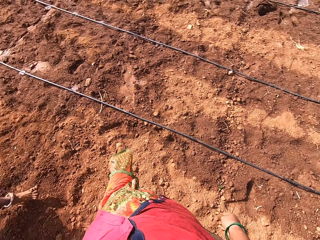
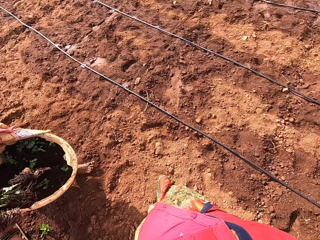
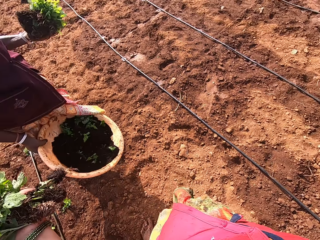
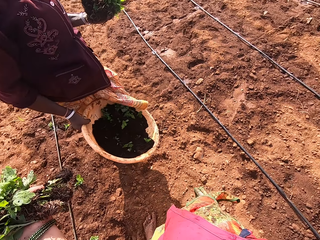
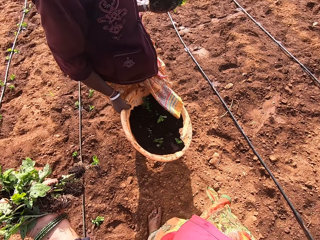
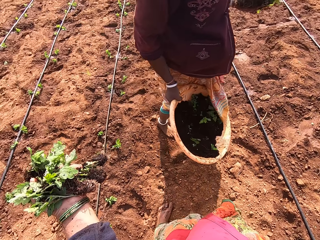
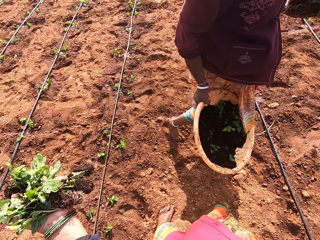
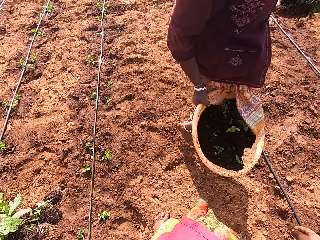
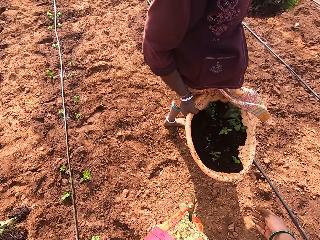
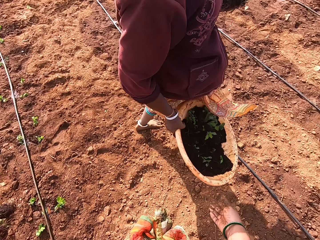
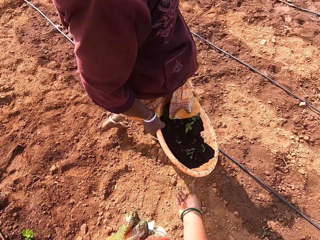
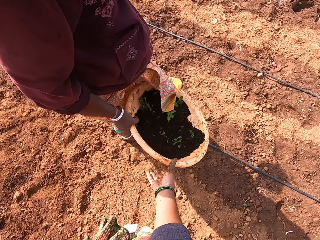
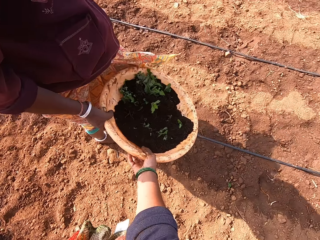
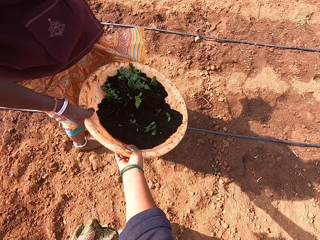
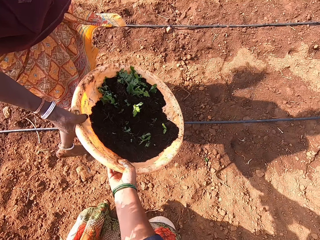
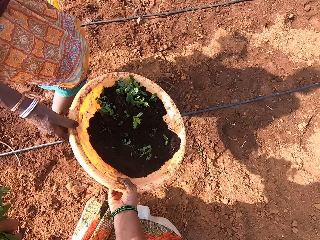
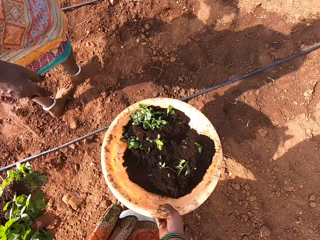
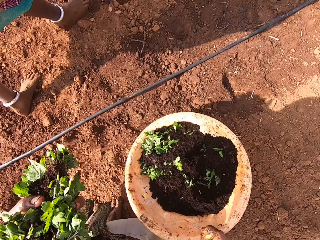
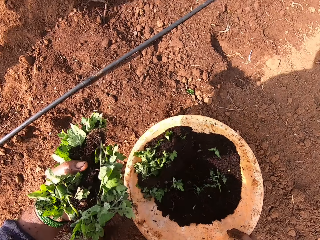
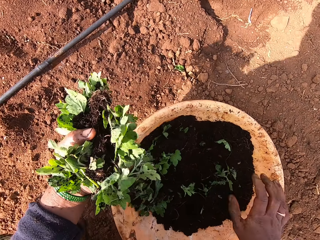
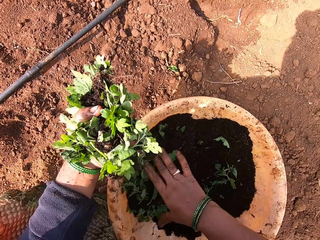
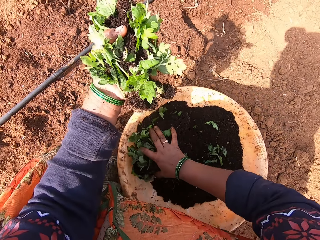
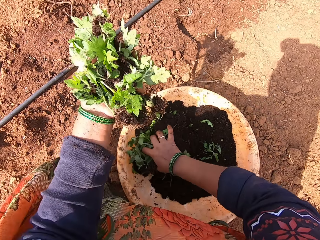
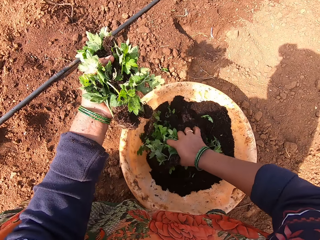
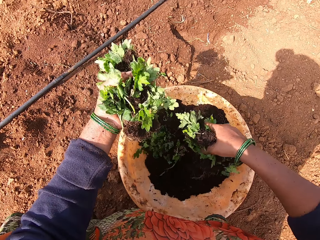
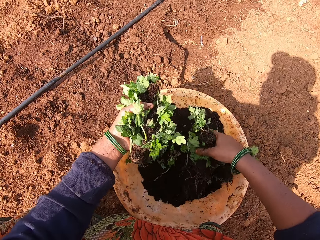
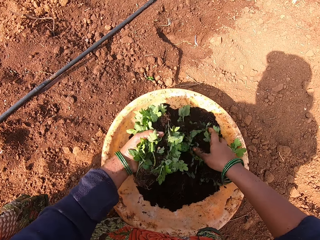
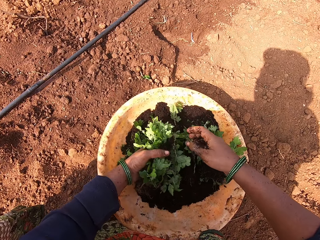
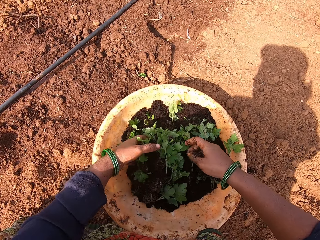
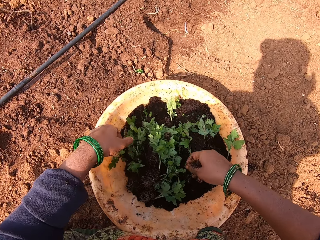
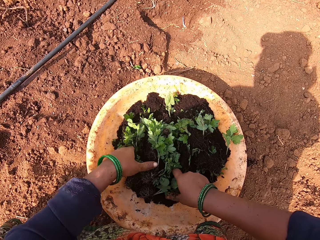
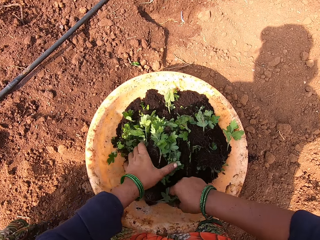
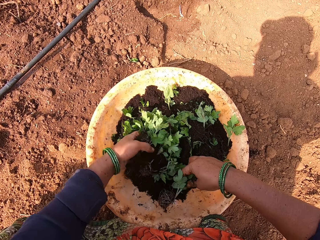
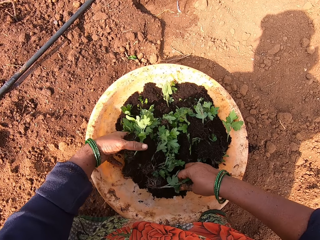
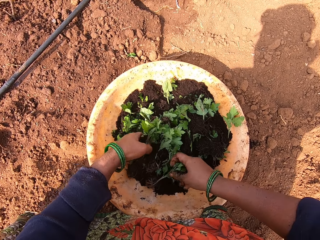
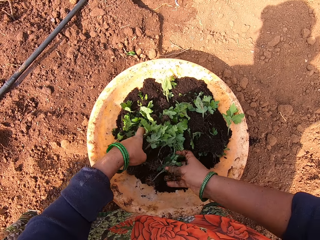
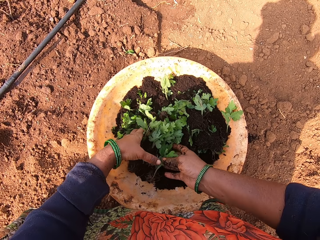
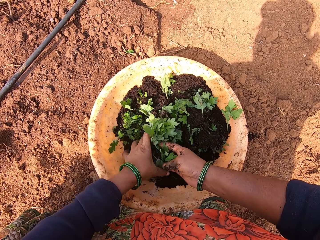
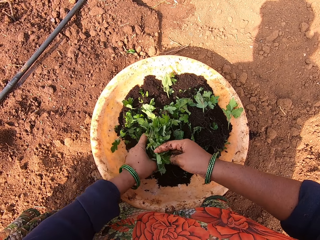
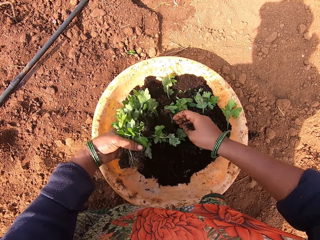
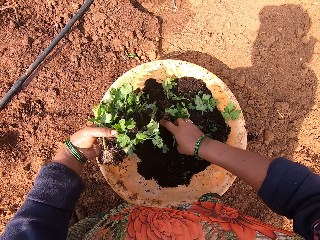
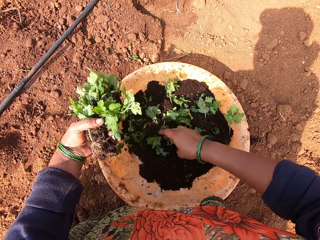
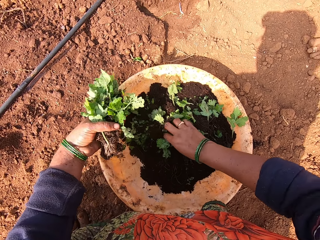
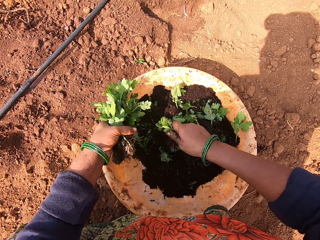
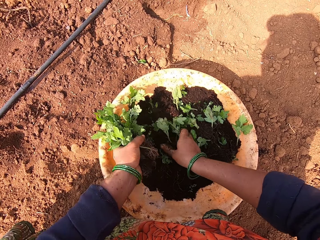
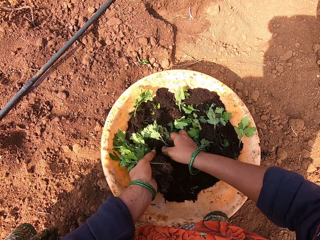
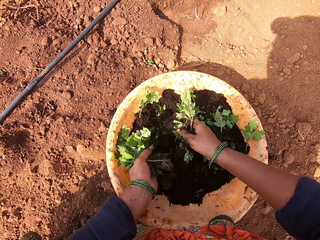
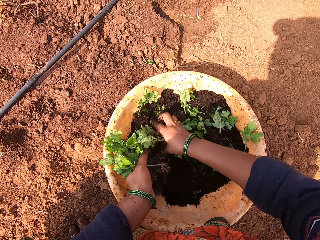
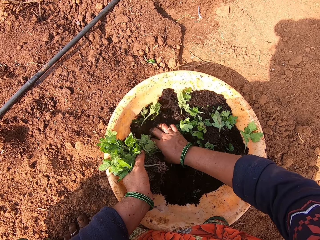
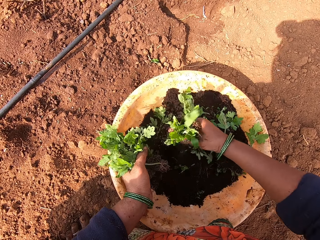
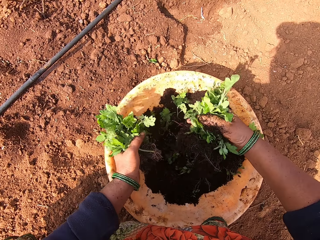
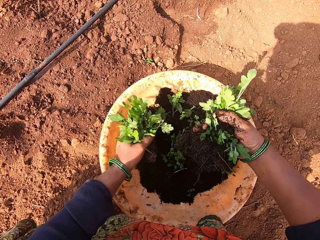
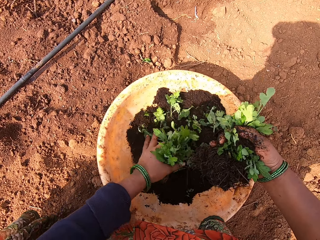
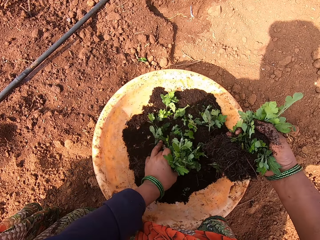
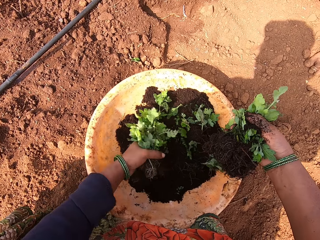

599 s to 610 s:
A person gives the camera wearer a plant saucer tray. The camera wearer picks a bowl of seedlings from the person. They put a plant in the basin. They put the bowl of seedlings down. They pick the plant in the plant saucer tray. They put the plant in the basin. They sort the plant. They pick seedlings.

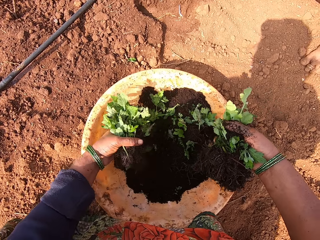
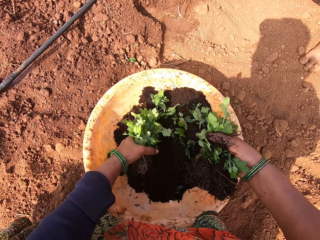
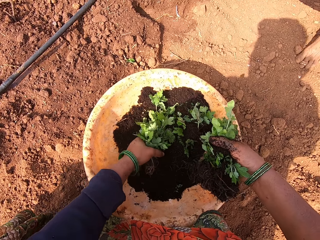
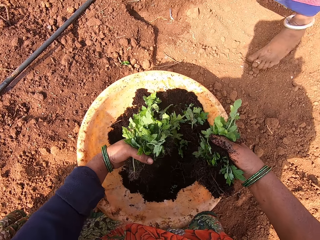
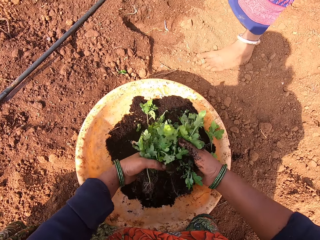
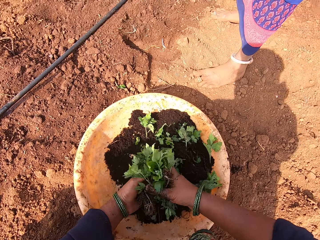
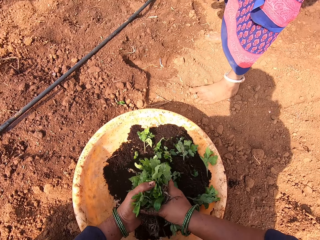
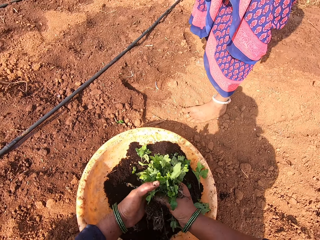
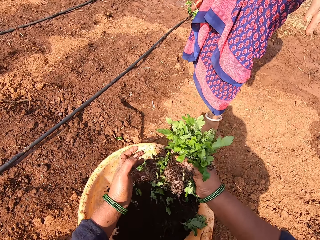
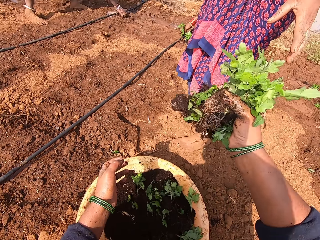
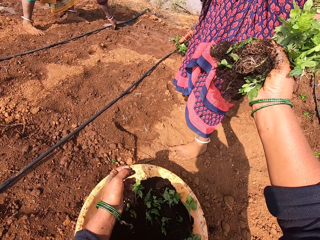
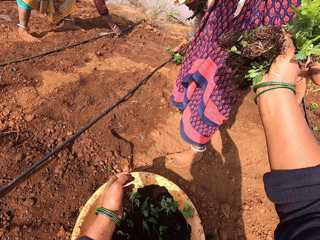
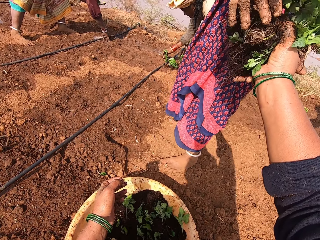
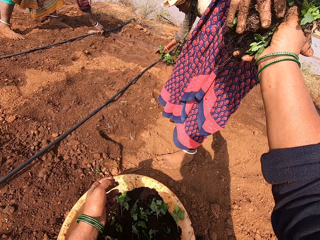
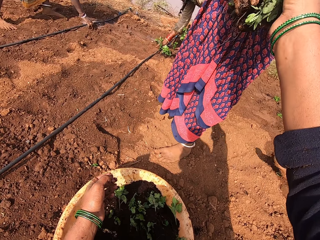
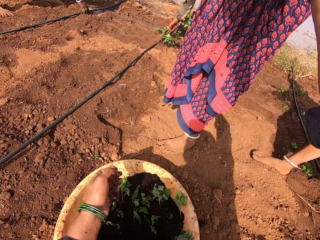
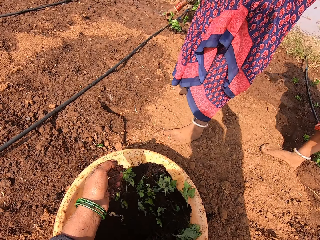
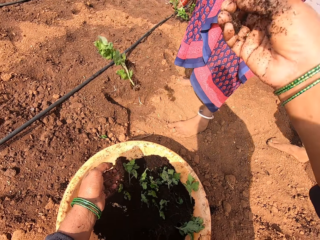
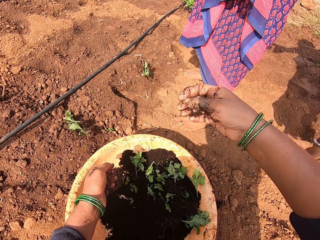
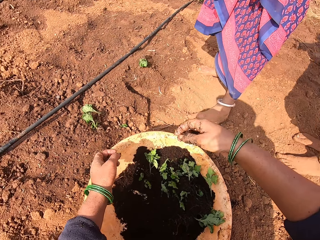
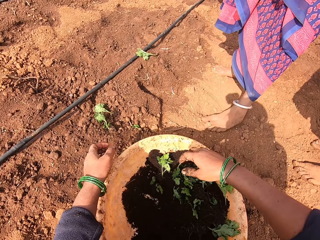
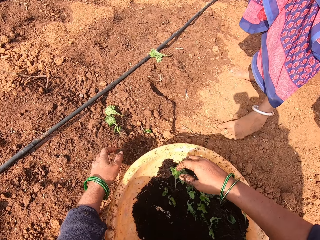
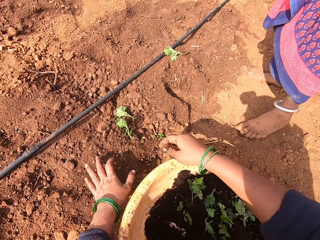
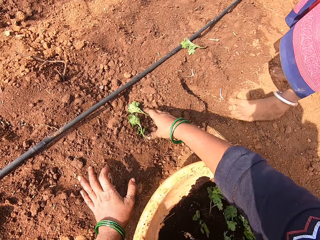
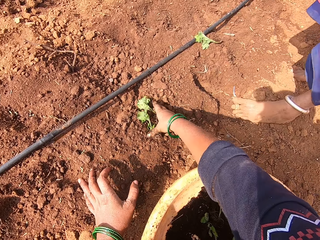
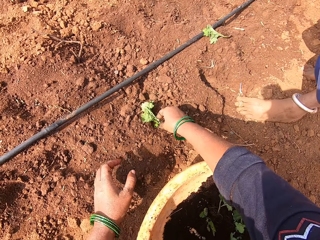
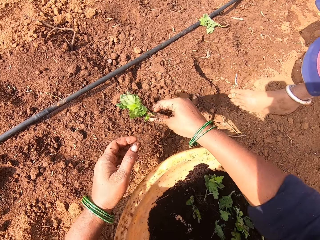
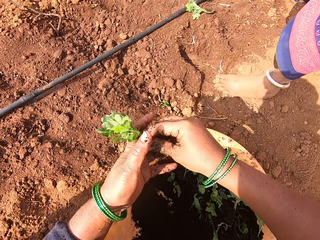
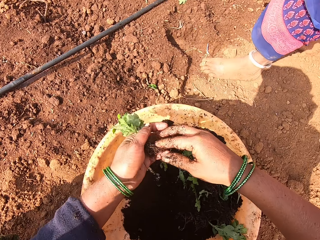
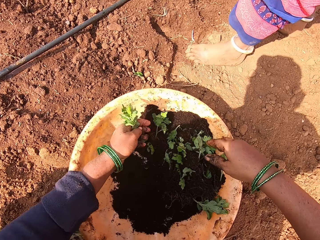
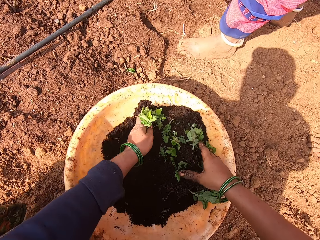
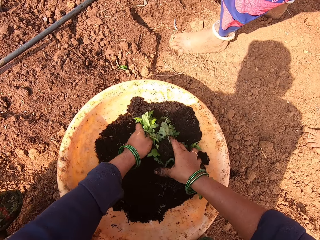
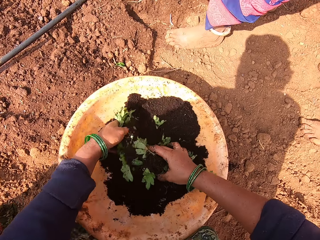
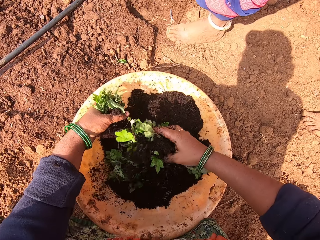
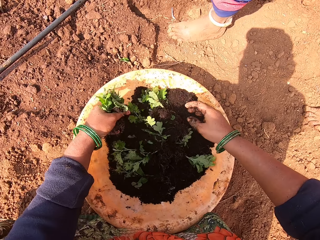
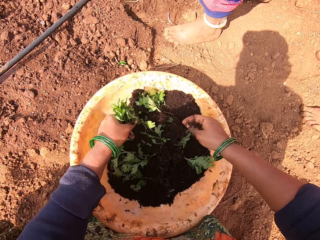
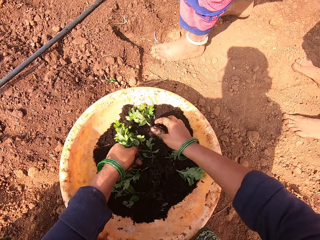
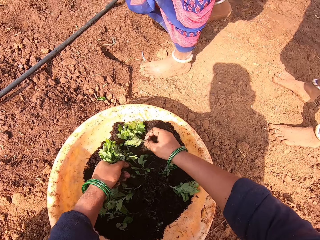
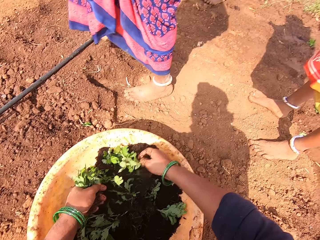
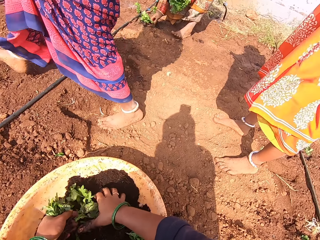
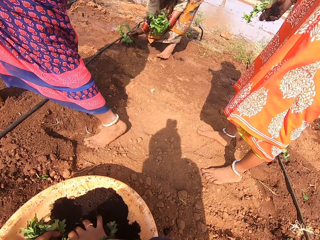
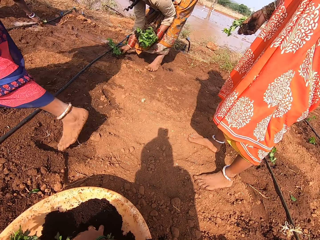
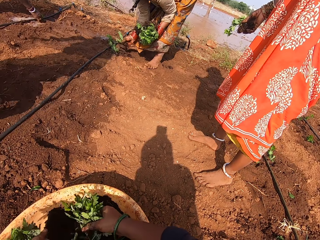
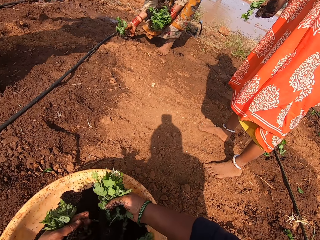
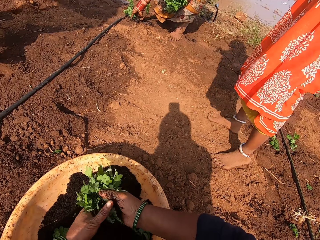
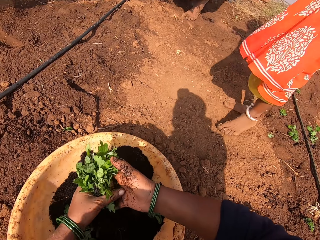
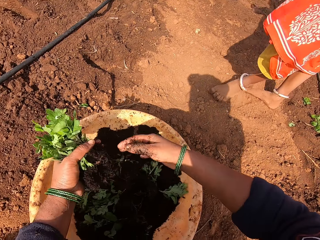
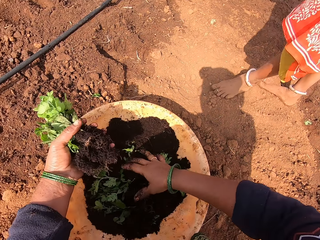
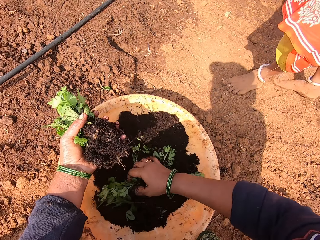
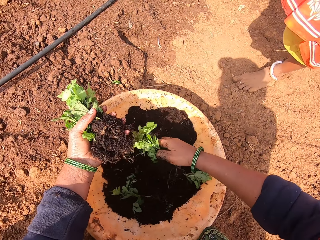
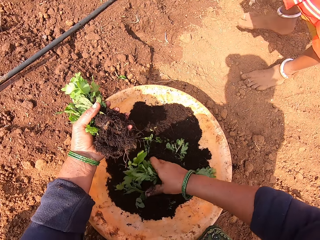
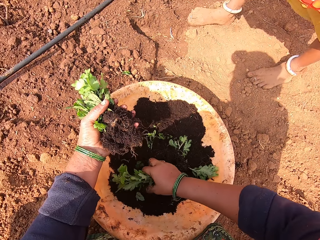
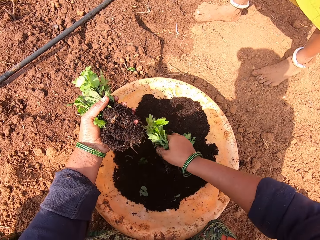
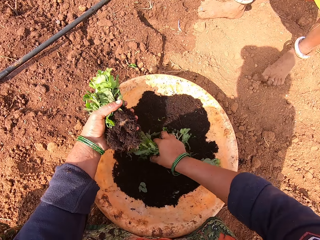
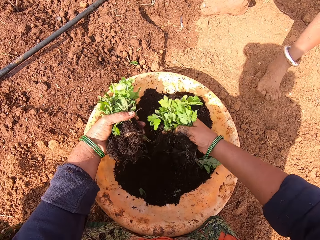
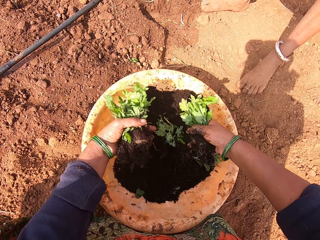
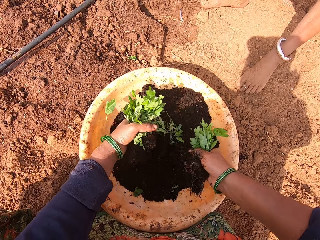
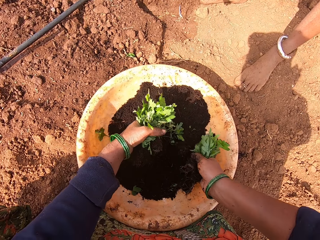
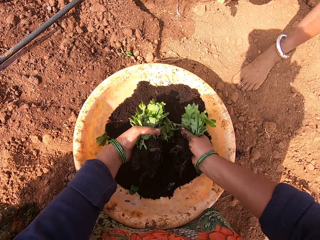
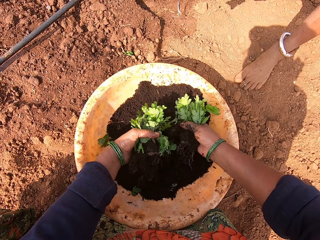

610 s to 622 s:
The camera wearer gives a plant to a person and talks to the person. They pick the plant from the ground, sort the plant and look around.
